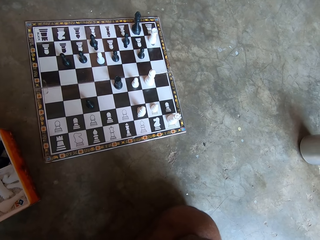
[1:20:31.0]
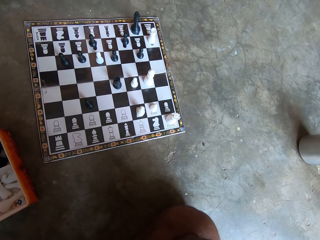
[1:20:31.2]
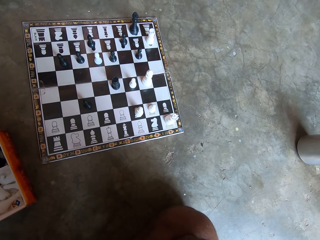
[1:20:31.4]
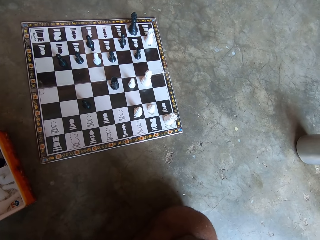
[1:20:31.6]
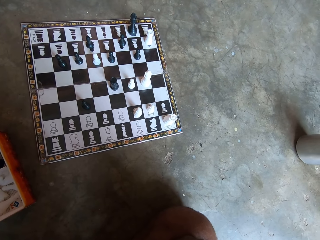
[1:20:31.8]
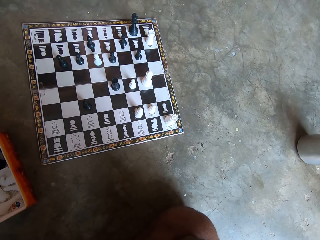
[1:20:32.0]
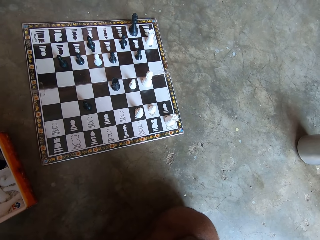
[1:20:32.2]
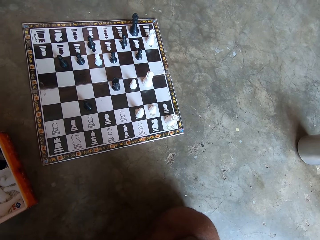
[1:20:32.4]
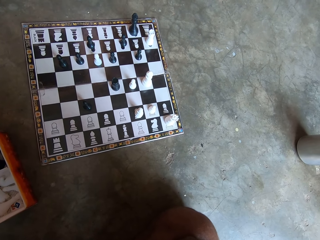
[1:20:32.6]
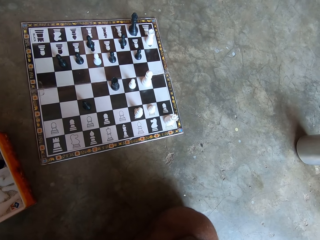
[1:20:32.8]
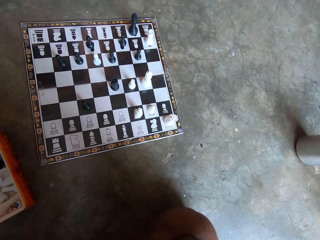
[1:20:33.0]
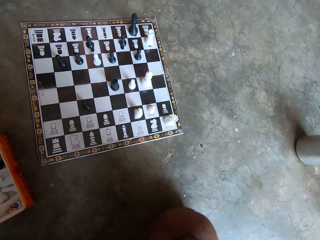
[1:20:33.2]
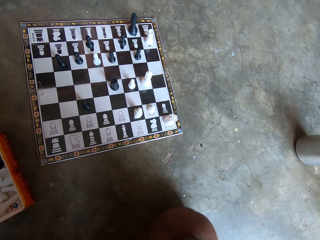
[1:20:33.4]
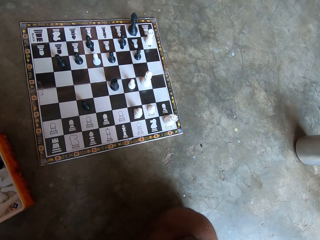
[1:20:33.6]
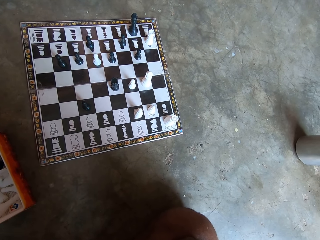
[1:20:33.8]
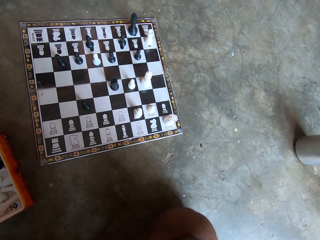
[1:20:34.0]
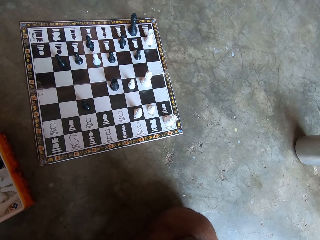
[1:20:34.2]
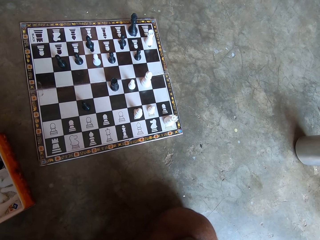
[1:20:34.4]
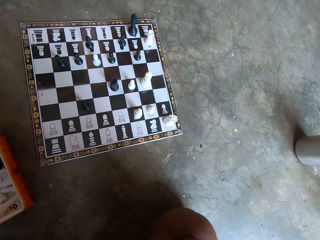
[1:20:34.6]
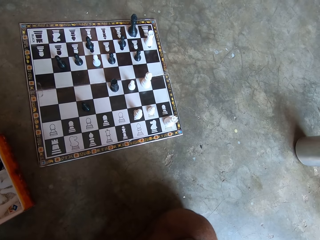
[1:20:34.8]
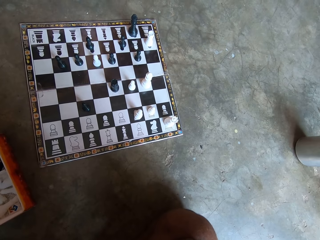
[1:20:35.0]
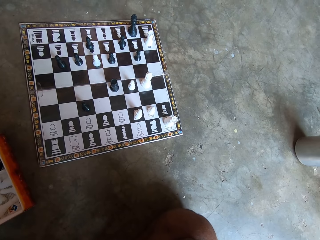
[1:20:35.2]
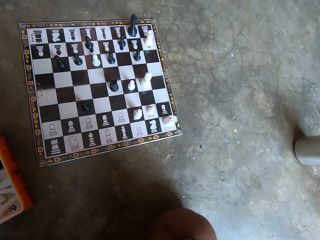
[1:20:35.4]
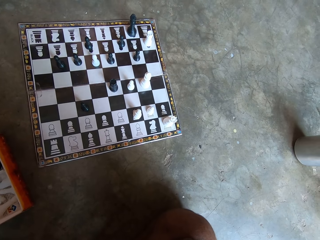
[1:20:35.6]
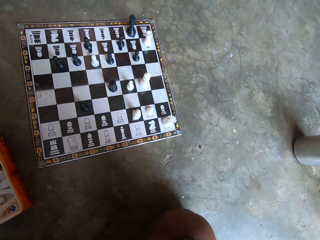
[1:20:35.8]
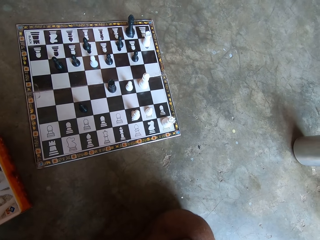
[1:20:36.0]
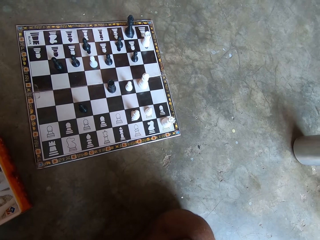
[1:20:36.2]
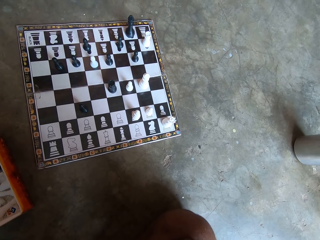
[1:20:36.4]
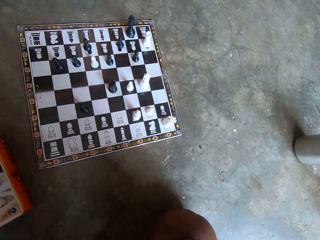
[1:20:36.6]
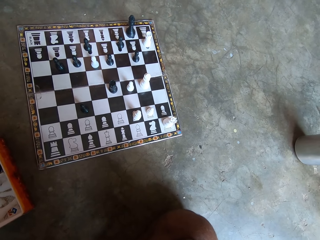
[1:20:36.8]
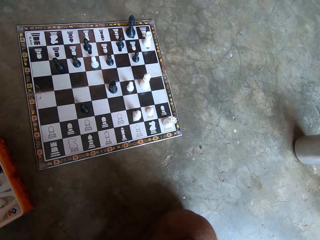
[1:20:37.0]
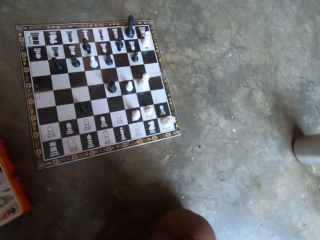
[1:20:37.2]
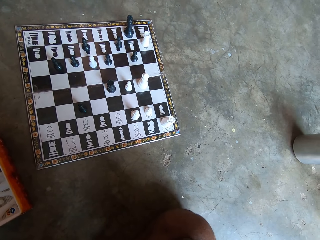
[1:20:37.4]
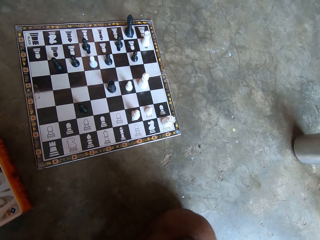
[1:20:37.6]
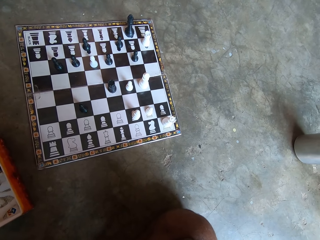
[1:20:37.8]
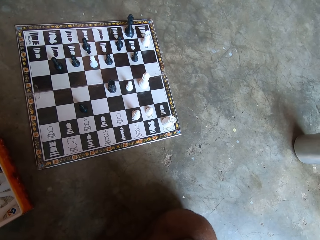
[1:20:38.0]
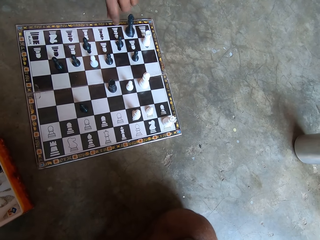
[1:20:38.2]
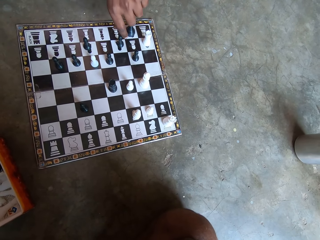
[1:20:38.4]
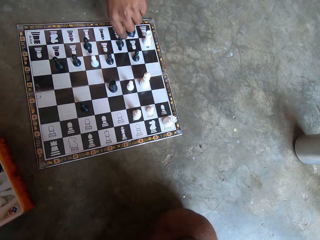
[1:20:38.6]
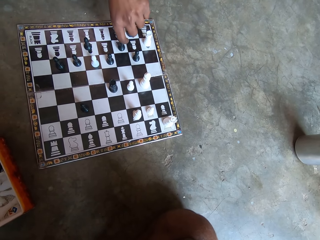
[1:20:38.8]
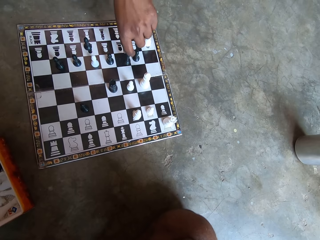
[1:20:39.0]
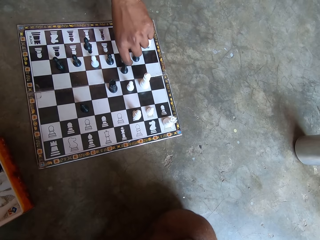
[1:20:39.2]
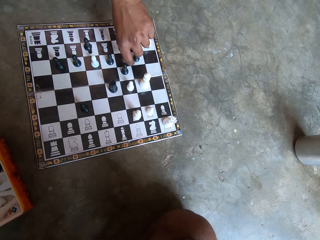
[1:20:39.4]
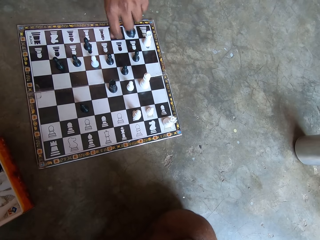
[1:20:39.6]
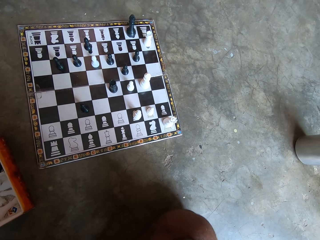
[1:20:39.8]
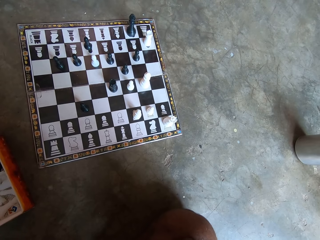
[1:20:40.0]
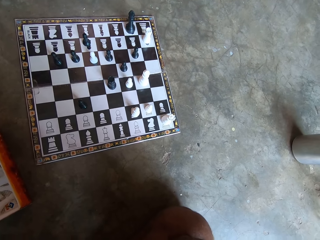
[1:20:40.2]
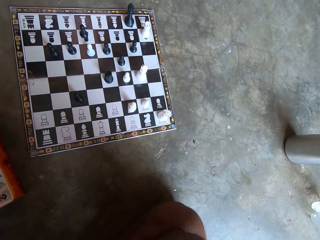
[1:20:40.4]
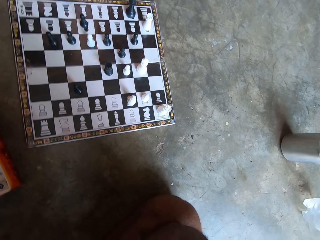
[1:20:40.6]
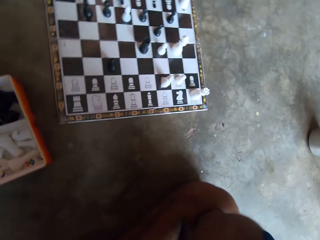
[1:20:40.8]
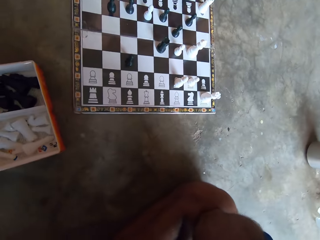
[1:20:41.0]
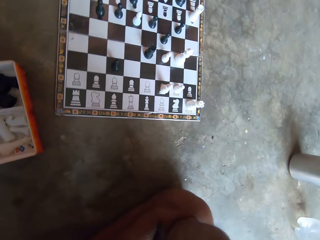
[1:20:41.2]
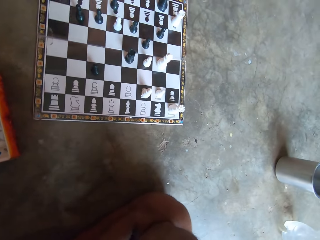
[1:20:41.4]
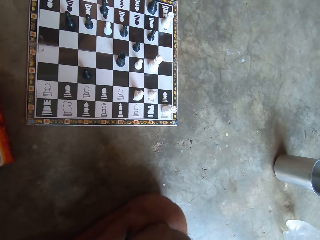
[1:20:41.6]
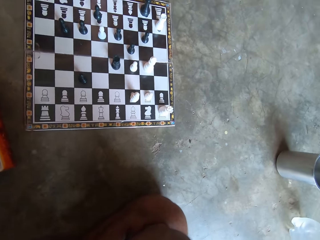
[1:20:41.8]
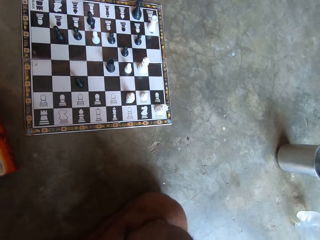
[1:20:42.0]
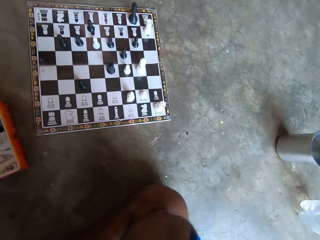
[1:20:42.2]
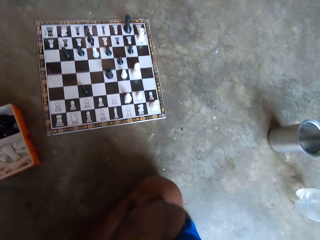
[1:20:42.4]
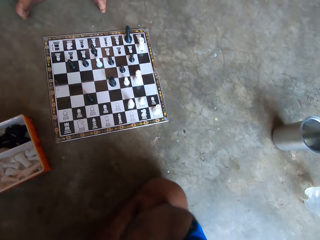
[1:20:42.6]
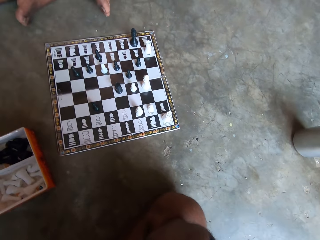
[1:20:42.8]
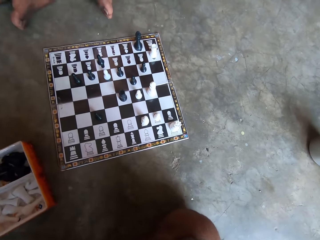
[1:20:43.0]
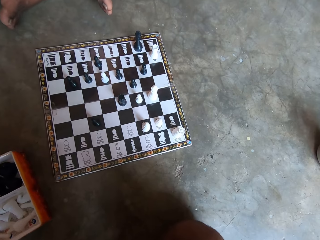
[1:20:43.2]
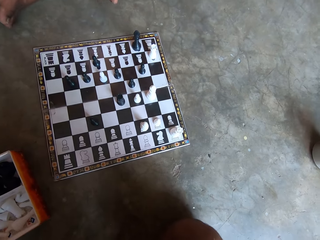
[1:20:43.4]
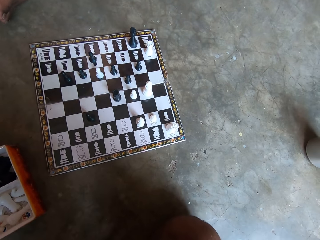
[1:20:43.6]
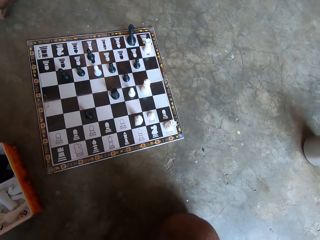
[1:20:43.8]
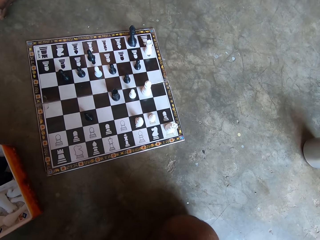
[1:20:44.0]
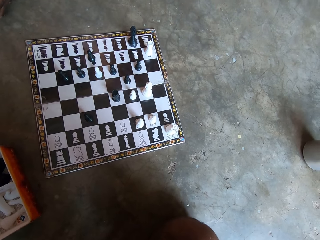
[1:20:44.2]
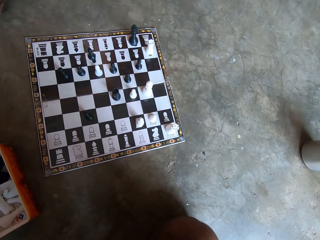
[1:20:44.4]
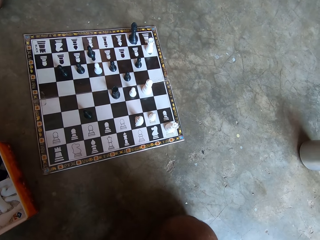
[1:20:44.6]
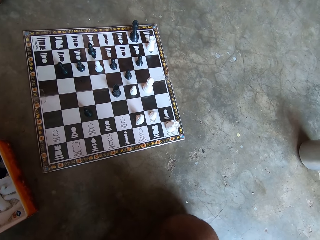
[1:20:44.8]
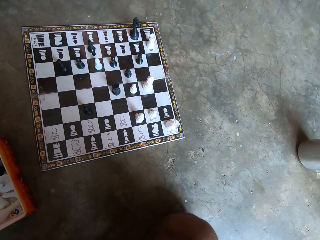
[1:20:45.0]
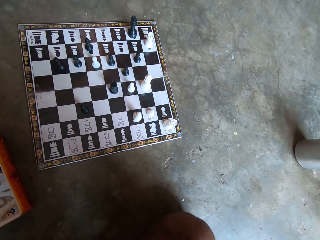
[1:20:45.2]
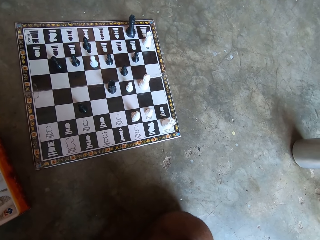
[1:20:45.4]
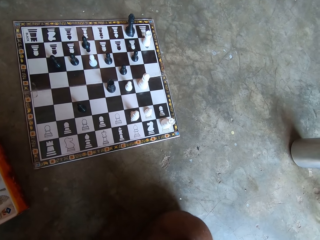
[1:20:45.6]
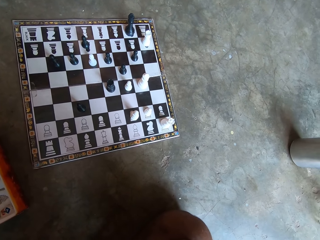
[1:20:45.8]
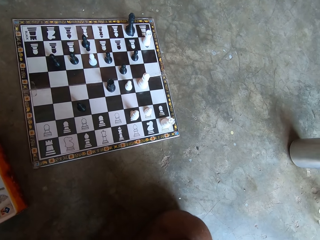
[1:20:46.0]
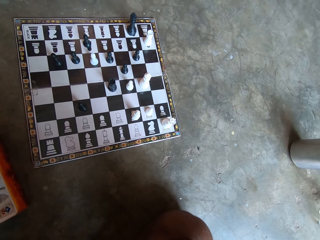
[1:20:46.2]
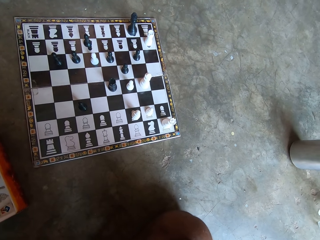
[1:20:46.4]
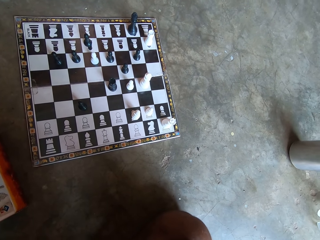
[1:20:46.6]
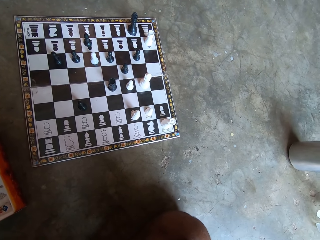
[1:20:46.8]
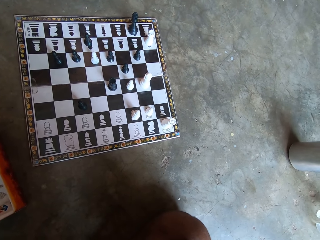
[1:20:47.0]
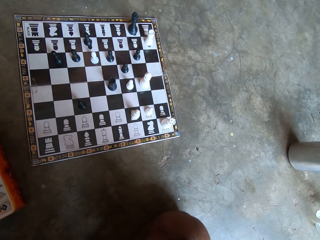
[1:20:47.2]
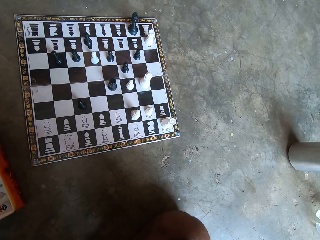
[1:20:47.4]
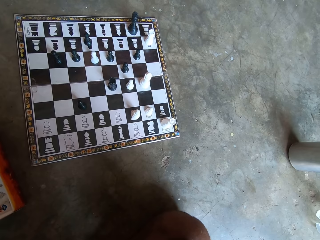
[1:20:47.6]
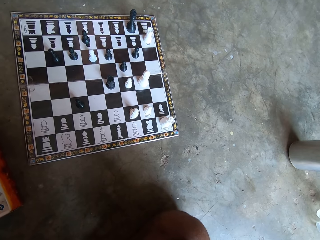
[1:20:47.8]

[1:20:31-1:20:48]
A man moves a chess piece, a pawn, forward. The man taps his foot on the floor.

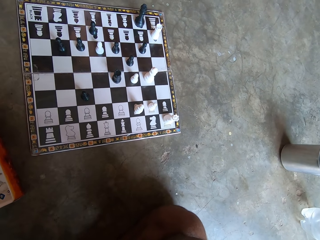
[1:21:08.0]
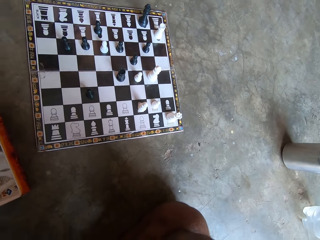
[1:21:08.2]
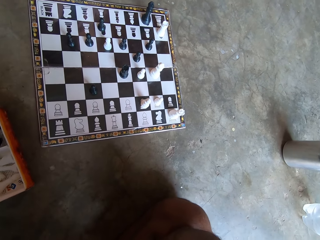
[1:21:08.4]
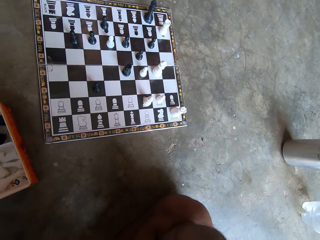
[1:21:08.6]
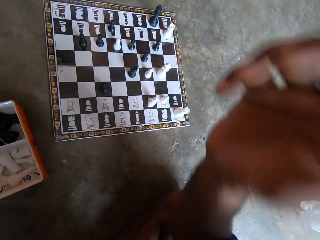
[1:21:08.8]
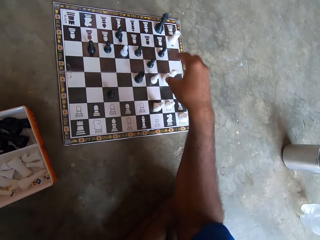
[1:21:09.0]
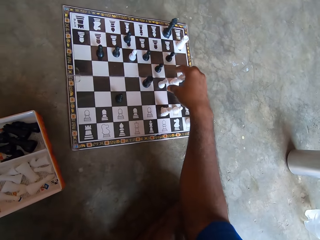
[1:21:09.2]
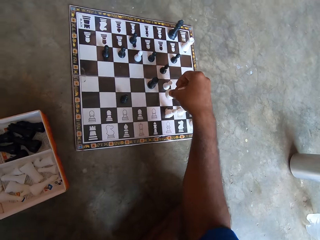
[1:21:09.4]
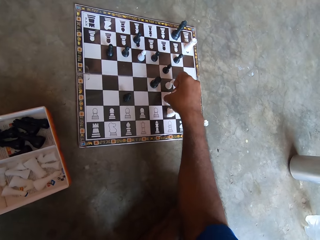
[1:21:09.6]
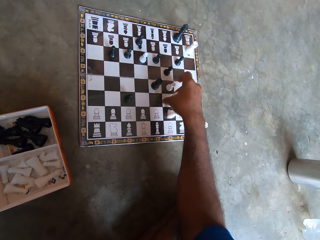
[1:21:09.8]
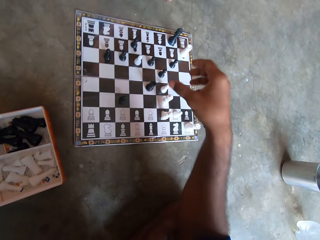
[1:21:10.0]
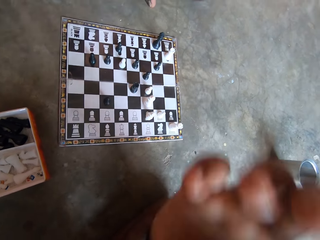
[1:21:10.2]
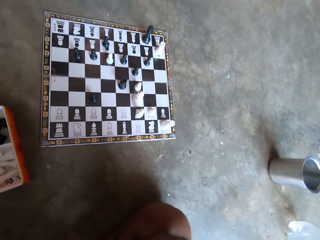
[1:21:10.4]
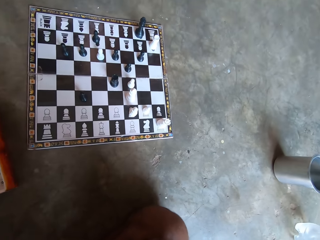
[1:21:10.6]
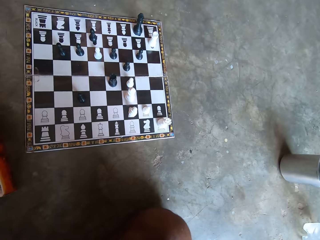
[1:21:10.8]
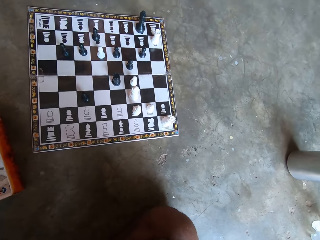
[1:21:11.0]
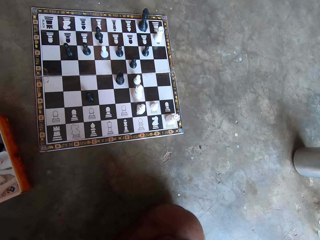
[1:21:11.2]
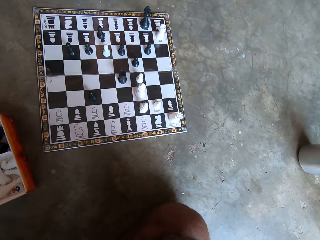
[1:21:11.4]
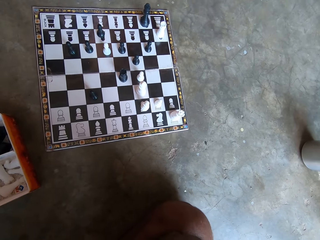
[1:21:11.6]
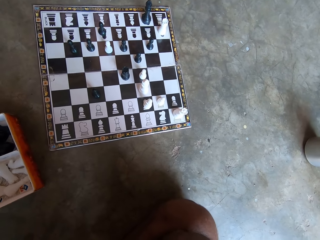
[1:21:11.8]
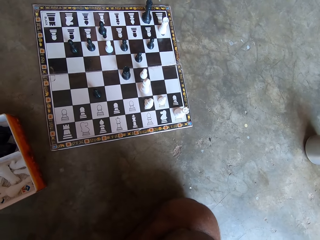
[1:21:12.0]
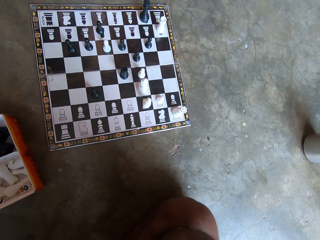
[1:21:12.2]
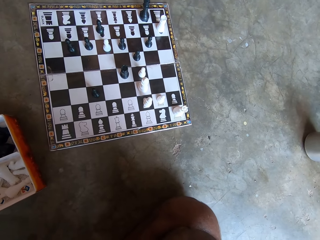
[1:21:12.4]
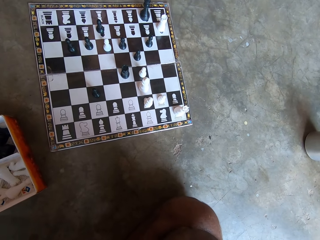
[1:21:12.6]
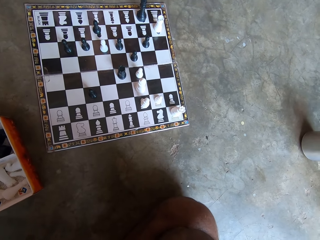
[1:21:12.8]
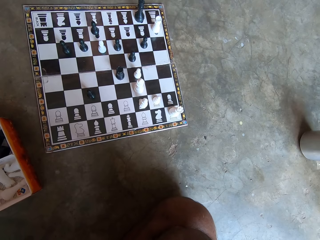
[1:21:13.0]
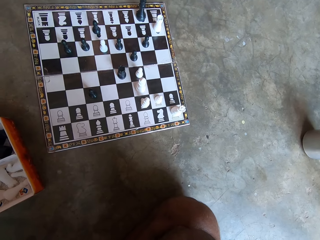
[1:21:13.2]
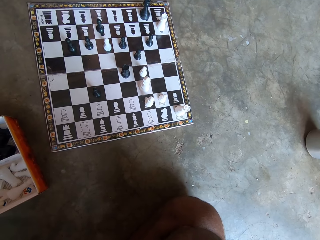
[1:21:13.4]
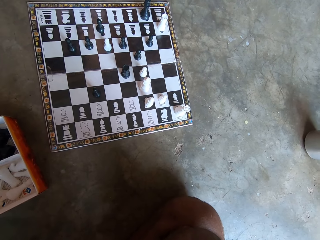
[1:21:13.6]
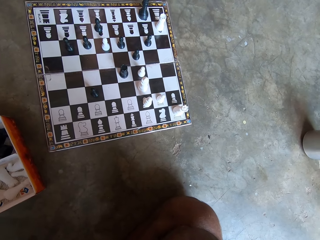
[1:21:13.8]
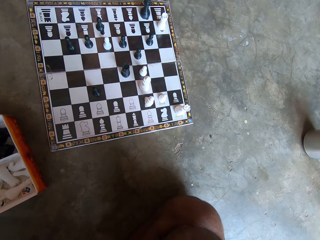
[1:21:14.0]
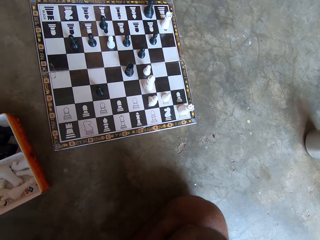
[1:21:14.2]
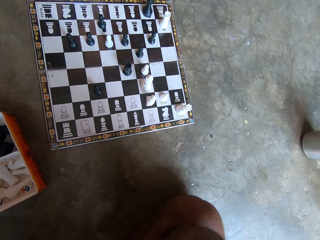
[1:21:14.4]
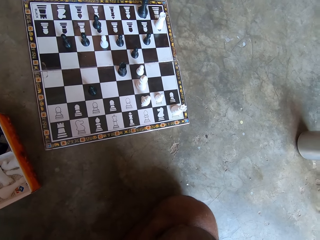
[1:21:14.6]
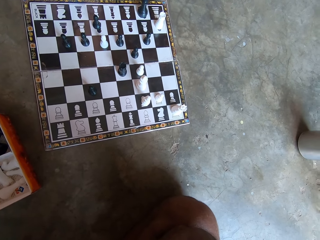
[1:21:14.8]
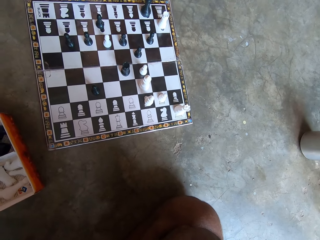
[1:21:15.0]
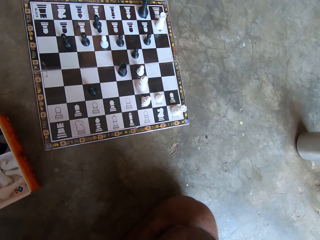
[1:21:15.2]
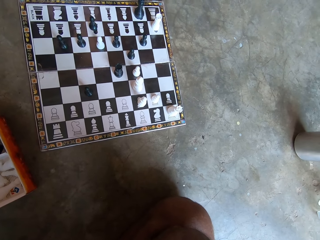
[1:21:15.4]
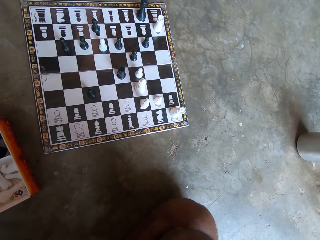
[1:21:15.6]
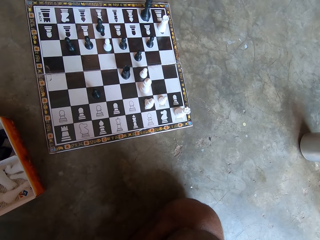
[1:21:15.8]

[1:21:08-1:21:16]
The camera wearer holds a chess piece. They move the chess piece on the chessboard. They unhand the chess piece.
